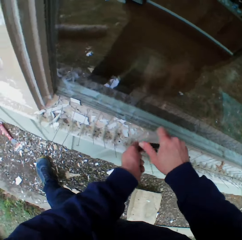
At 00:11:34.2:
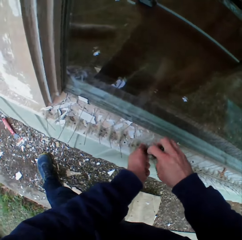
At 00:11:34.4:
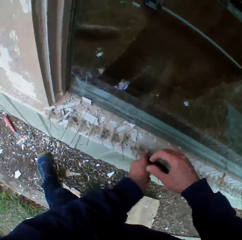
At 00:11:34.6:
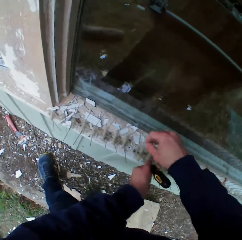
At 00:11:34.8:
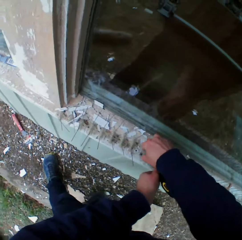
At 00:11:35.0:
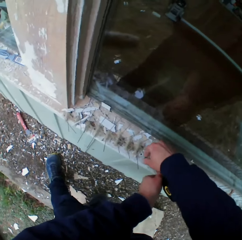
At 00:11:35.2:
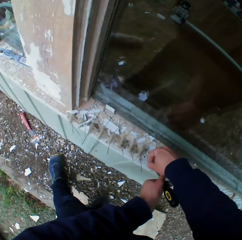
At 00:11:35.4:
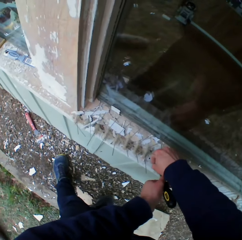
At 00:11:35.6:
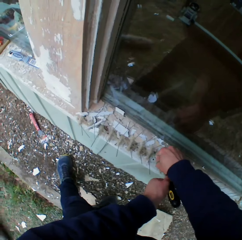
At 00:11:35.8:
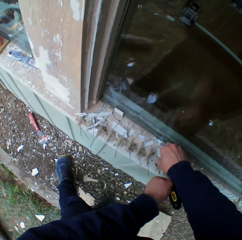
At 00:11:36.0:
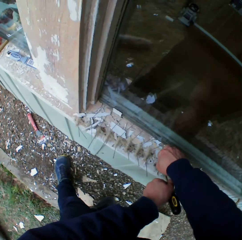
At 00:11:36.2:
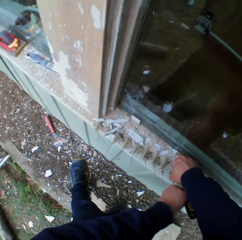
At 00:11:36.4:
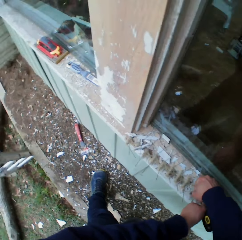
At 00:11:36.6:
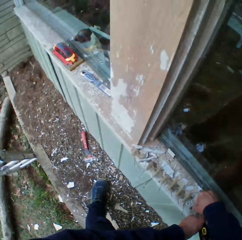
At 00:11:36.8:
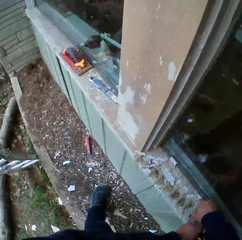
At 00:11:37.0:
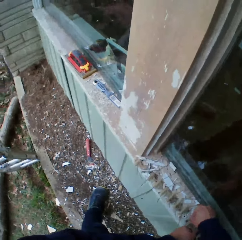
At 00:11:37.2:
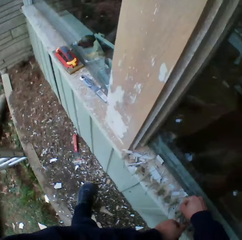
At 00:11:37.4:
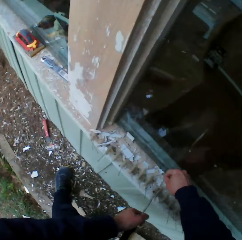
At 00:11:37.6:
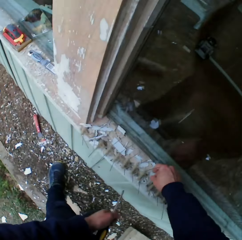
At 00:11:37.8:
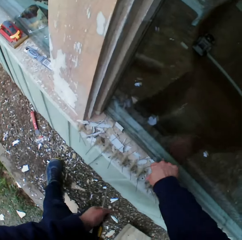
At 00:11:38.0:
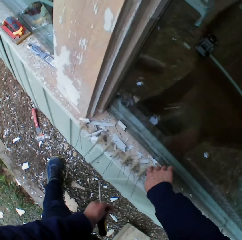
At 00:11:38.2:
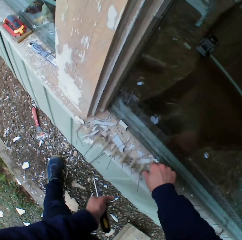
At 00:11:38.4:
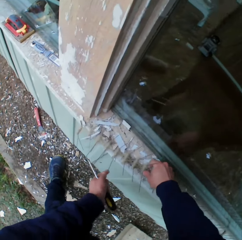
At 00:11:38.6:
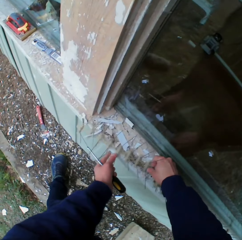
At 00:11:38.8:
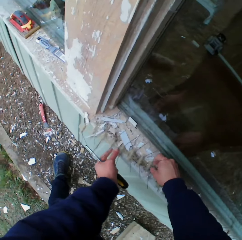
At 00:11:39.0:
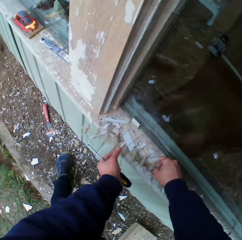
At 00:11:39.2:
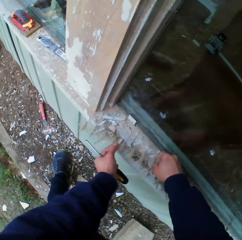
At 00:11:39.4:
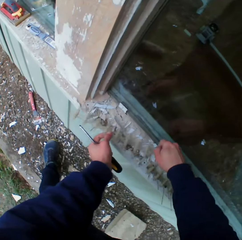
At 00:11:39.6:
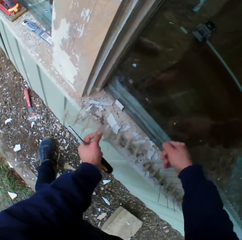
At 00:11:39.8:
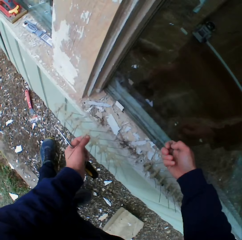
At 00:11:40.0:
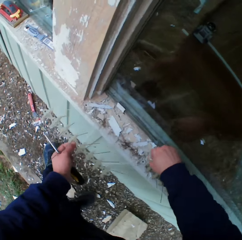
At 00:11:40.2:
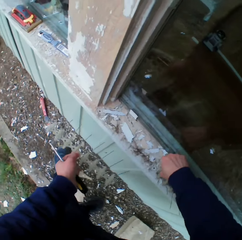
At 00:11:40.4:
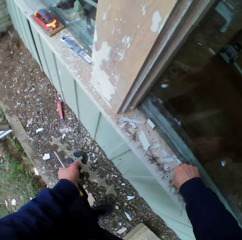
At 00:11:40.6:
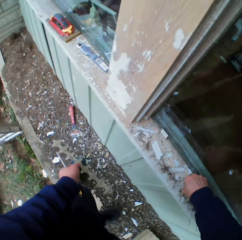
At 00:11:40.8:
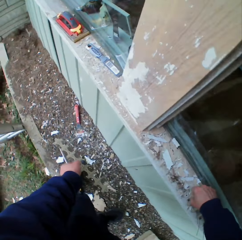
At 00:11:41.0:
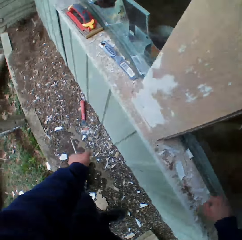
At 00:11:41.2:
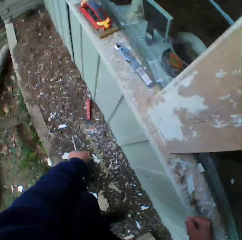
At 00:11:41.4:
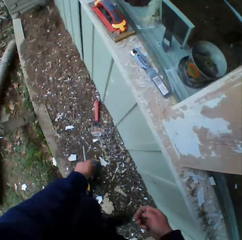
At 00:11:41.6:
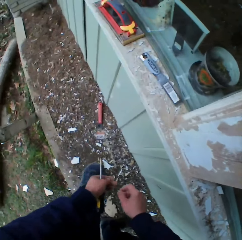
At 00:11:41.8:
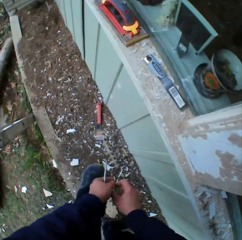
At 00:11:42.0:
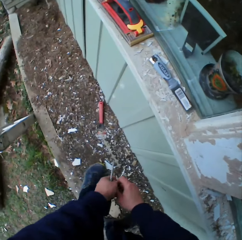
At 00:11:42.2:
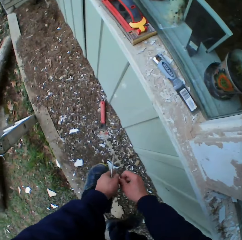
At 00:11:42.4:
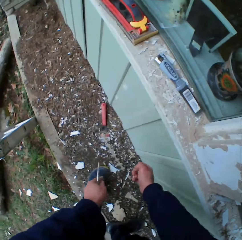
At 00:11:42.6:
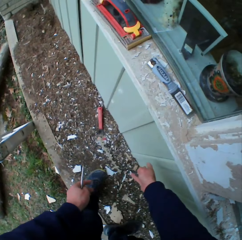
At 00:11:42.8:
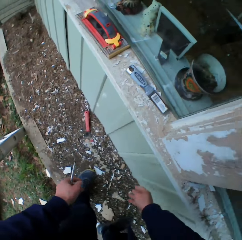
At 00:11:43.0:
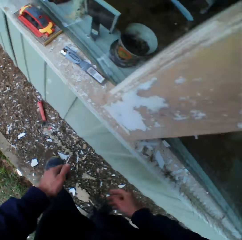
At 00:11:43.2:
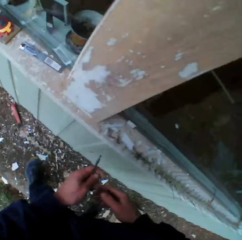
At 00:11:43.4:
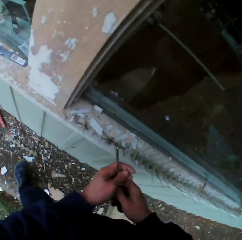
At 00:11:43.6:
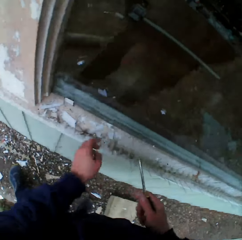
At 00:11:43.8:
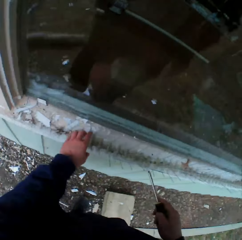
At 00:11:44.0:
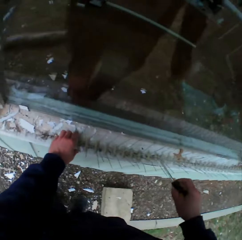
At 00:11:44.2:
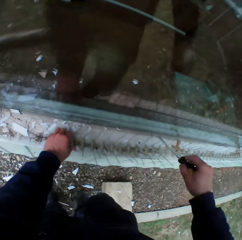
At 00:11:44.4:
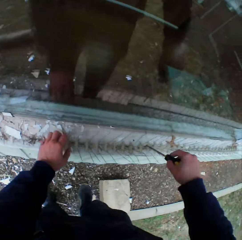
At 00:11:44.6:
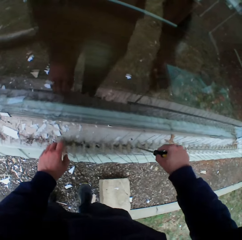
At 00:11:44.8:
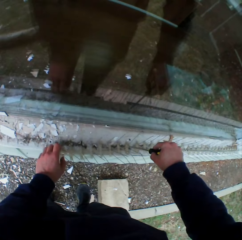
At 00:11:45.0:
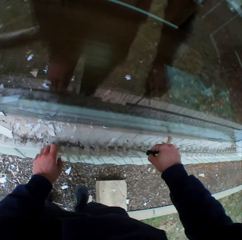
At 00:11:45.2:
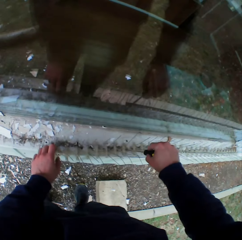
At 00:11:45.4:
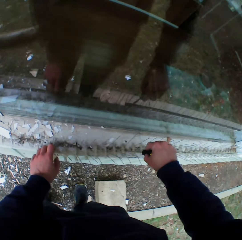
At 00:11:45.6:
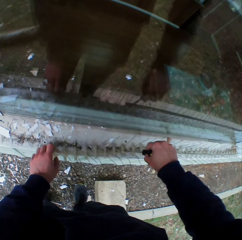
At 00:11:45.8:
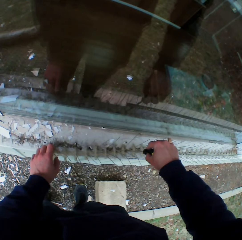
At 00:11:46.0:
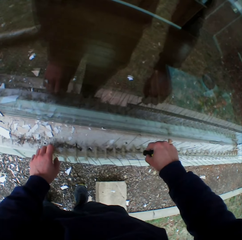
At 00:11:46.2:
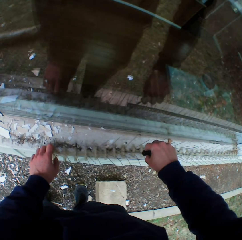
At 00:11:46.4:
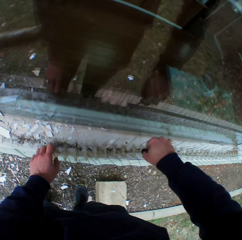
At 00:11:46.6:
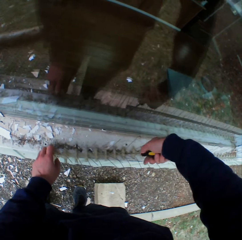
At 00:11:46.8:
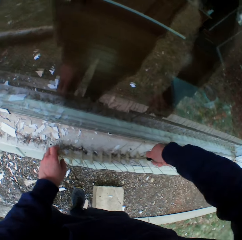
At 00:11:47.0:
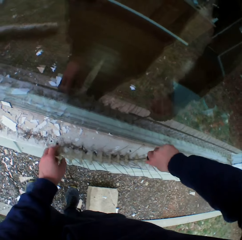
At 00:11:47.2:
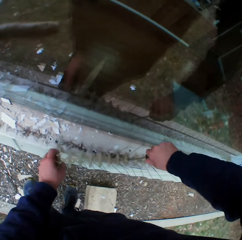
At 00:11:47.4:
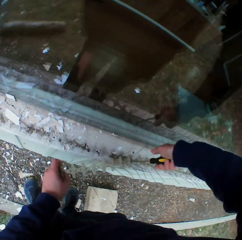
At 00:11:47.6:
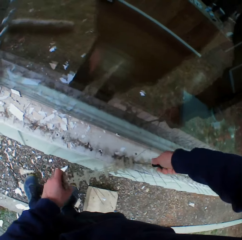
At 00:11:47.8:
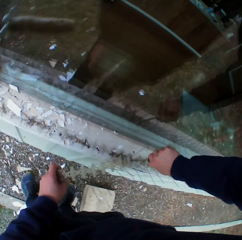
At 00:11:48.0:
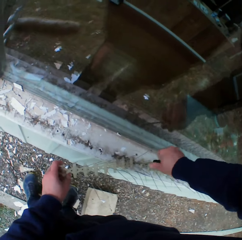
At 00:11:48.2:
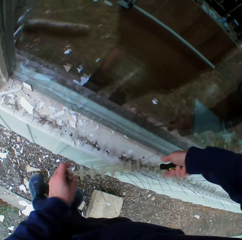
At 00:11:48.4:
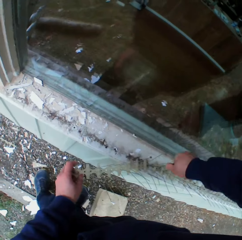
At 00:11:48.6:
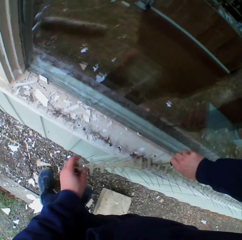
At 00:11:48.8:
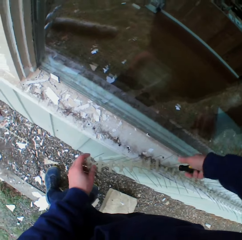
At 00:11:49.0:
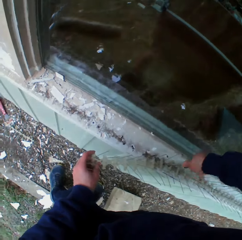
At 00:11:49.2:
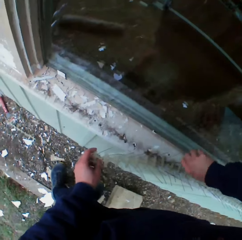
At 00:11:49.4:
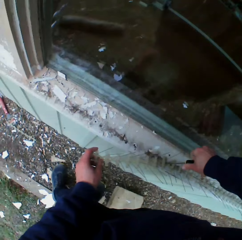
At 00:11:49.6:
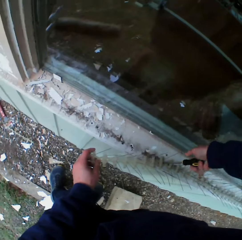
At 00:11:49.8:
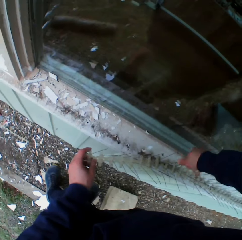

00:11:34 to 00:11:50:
The camera wearer takes the screw. They take an object. They pick up a screw. They drop the wire on the ground. They take a screw from the left hand. They drop the screws on the ground. They take a screw from the left hand. They hold the object. They adjust a screw. They open a screw on the wall with a screwdriver.

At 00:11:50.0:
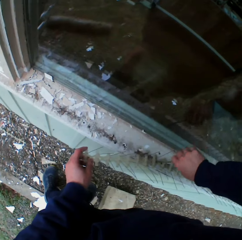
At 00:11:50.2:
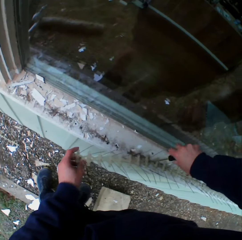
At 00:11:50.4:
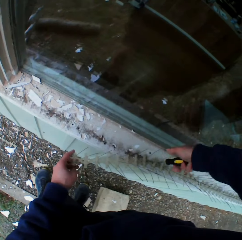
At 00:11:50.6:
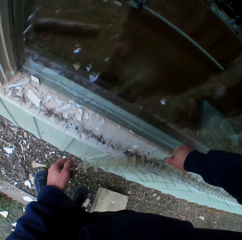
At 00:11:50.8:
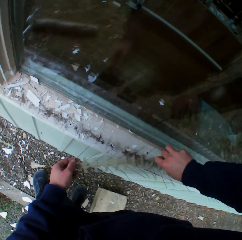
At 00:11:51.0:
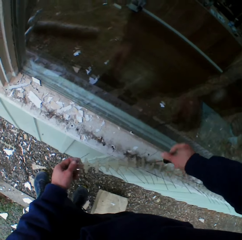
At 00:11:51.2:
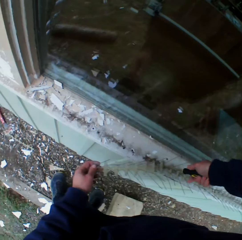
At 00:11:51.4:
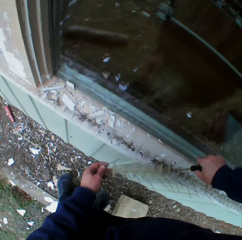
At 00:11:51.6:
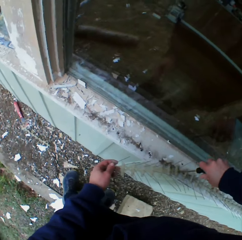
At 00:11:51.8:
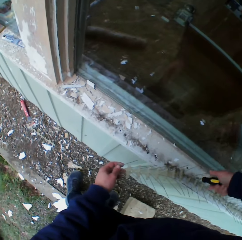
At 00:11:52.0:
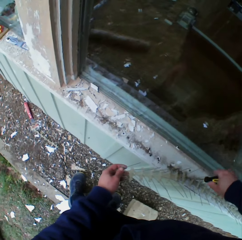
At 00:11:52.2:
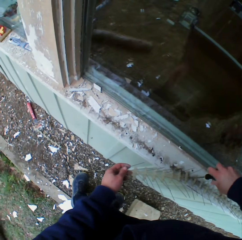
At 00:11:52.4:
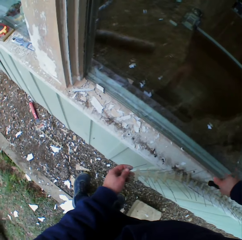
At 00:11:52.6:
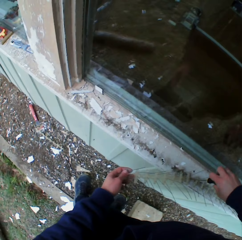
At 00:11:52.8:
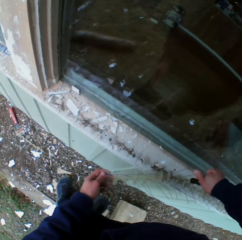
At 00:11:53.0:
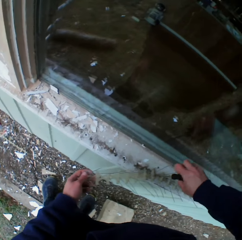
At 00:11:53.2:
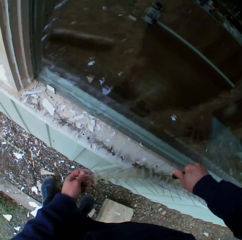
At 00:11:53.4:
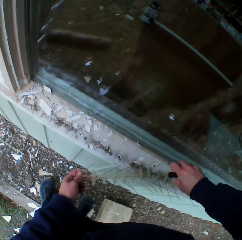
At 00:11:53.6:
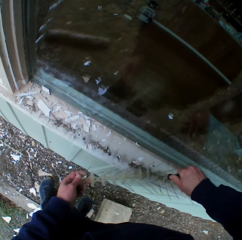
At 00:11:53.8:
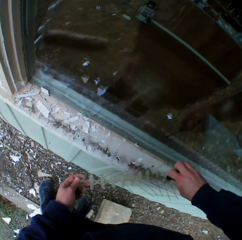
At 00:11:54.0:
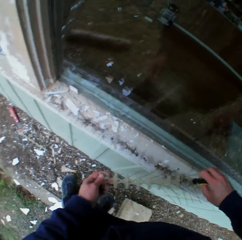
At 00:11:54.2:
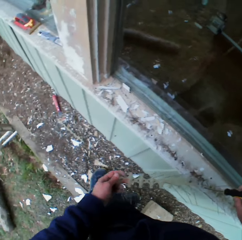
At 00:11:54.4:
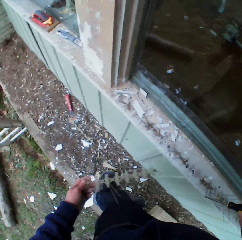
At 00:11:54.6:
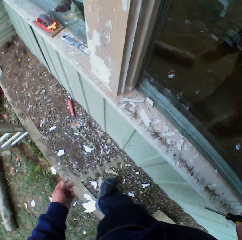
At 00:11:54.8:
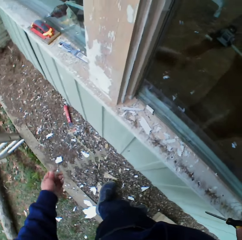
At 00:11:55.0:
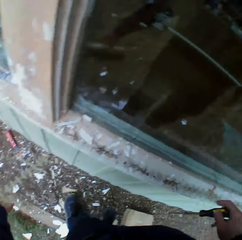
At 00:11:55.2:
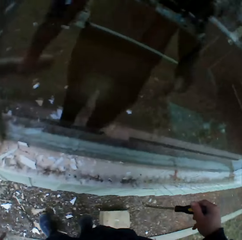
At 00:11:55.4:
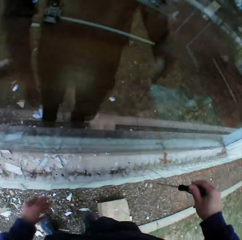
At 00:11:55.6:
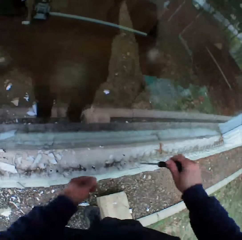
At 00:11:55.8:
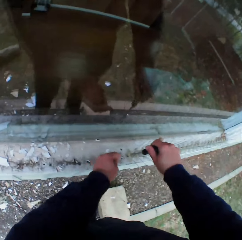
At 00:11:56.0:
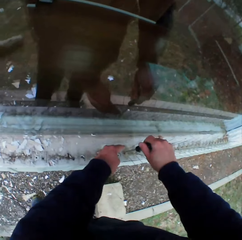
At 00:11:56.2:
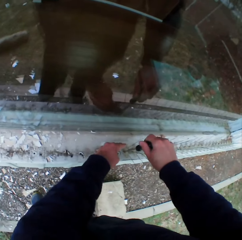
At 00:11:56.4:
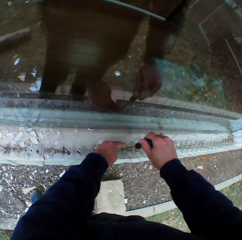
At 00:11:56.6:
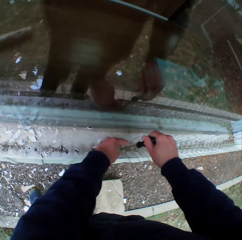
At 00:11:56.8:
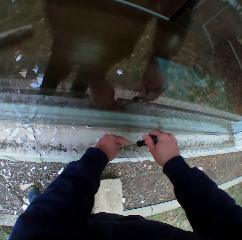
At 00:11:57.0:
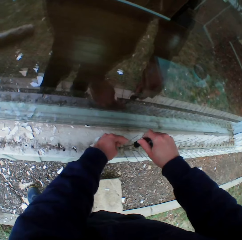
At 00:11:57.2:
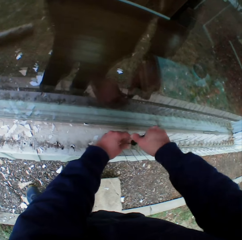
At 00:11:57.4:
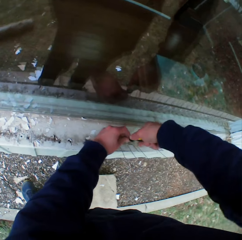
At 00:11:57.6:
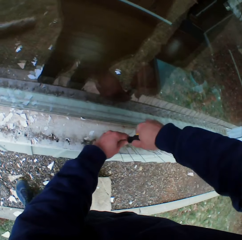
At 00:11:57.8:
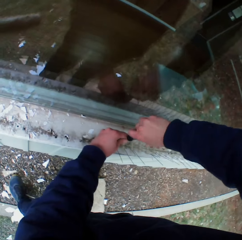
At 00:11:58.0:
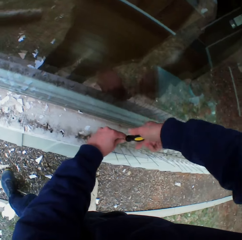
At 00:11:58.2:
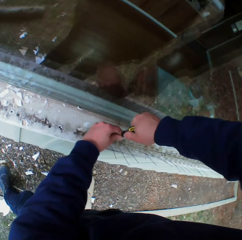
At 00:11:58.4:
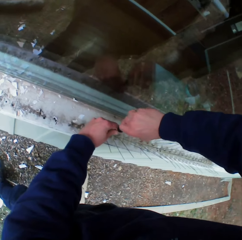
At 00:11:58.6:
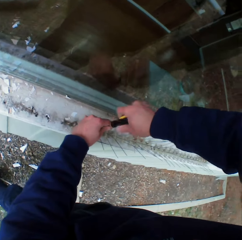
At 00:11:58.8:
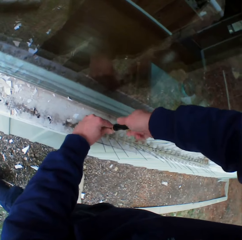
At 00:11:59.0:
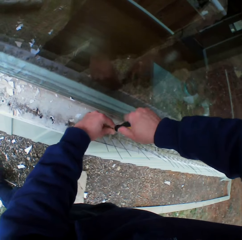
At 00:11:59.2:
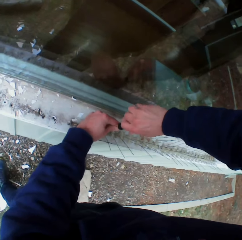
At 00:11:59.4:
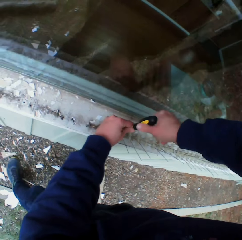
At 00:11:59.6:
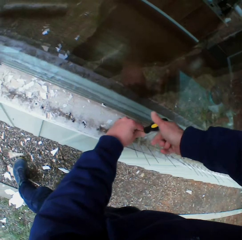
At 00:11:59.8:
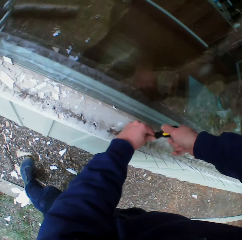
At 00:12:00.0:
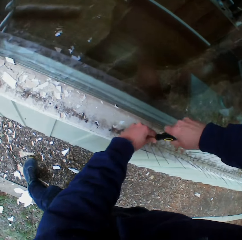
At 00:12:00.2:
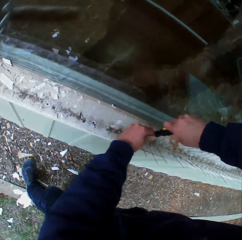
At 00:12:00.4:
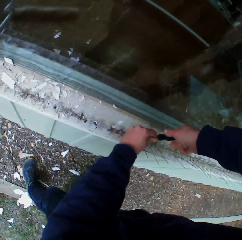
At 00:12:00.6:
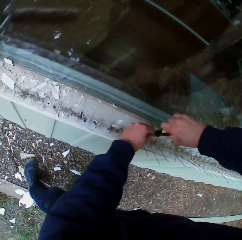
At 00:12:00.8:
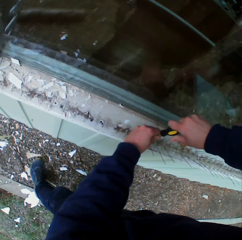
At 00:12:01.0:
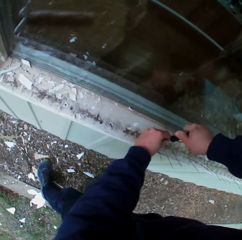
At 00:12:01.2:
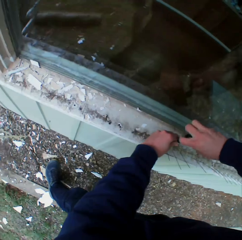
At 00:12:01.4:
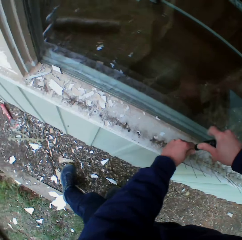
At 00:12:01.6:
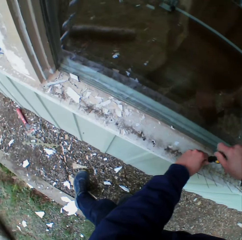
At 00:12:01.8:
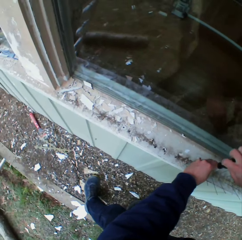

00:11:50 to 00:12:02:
The camera wearer takes something. They drop the wire on the ground. They put a screwdriver on a screw. They open the screw on the wall with the screwdriver. They adjust the screw.
